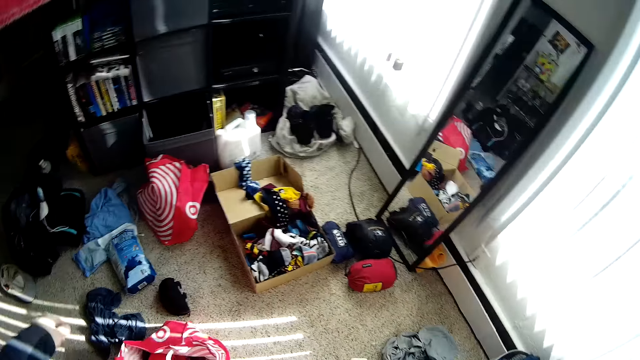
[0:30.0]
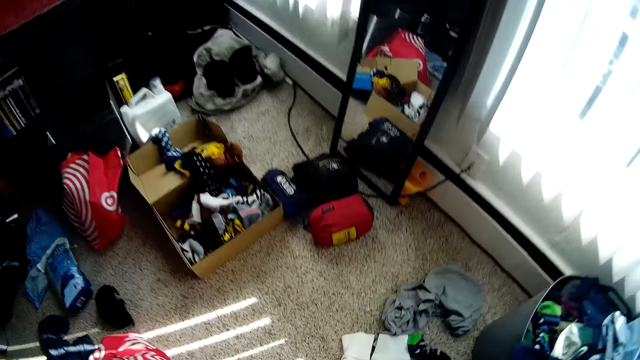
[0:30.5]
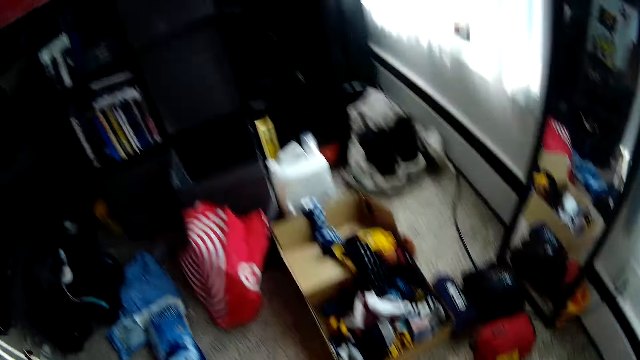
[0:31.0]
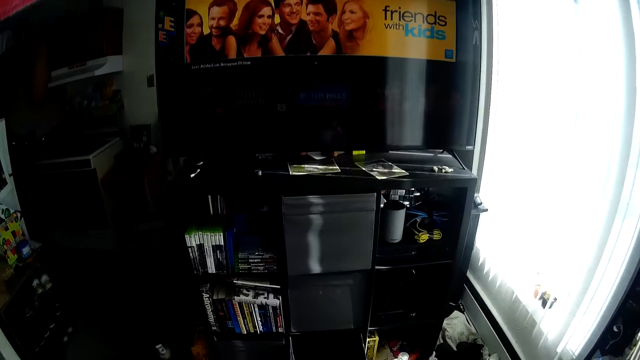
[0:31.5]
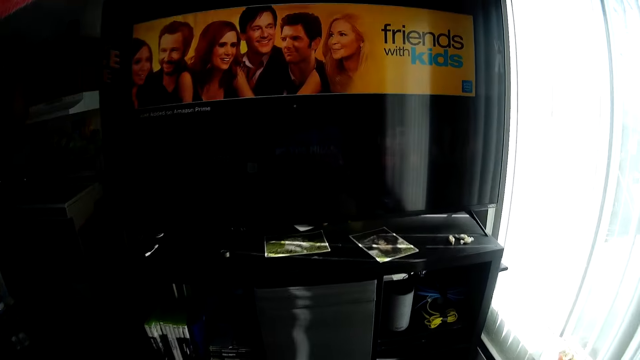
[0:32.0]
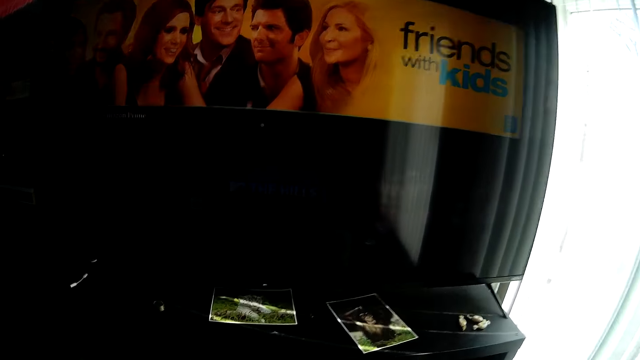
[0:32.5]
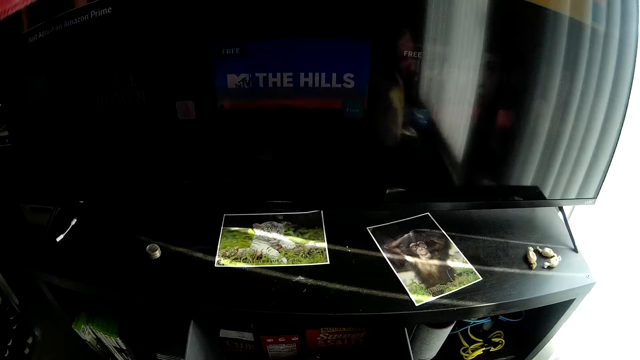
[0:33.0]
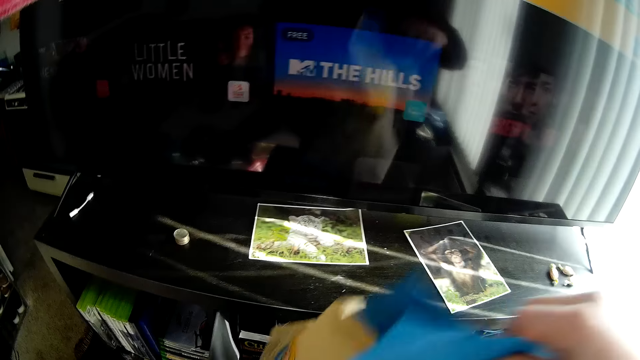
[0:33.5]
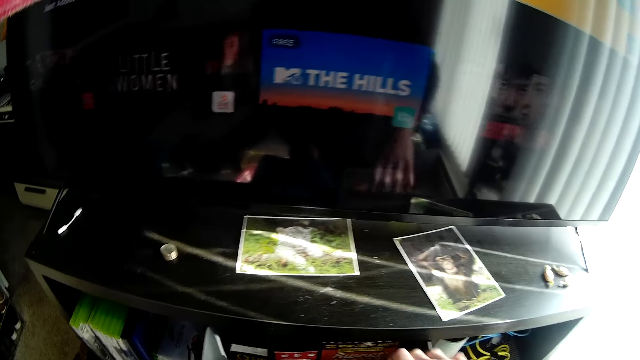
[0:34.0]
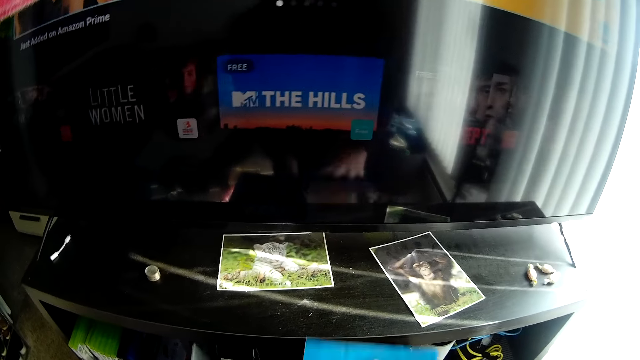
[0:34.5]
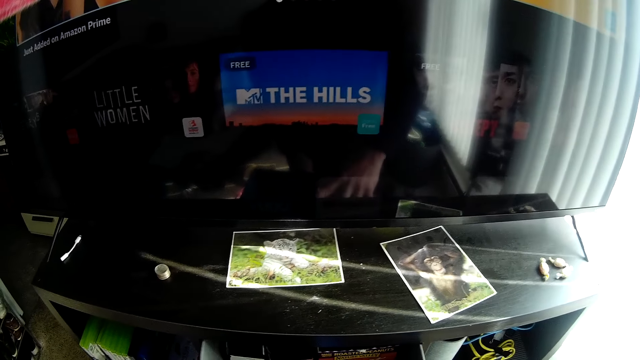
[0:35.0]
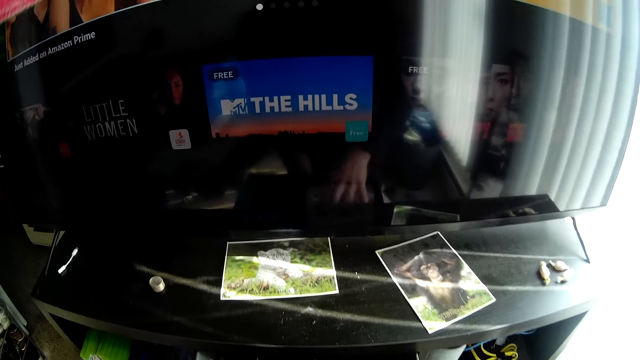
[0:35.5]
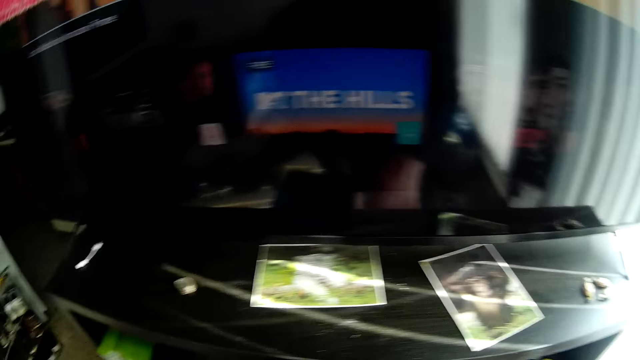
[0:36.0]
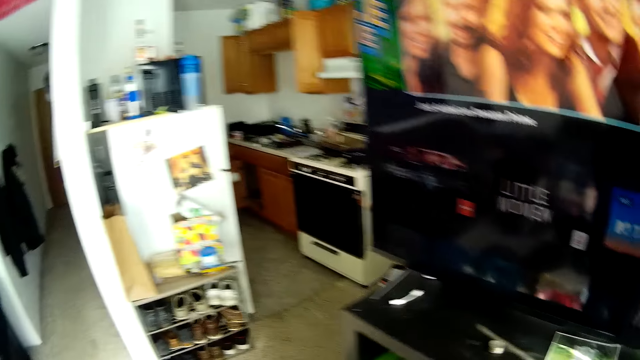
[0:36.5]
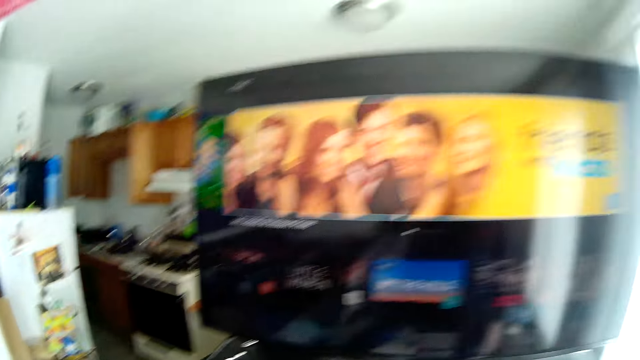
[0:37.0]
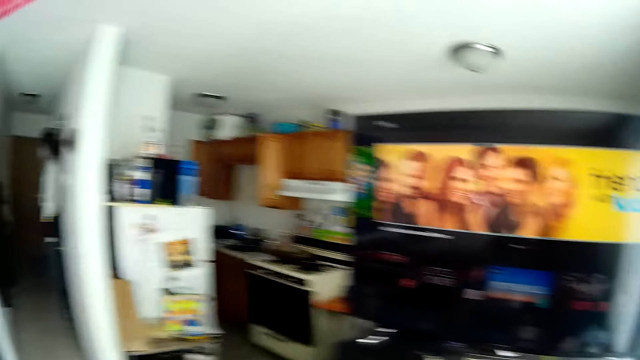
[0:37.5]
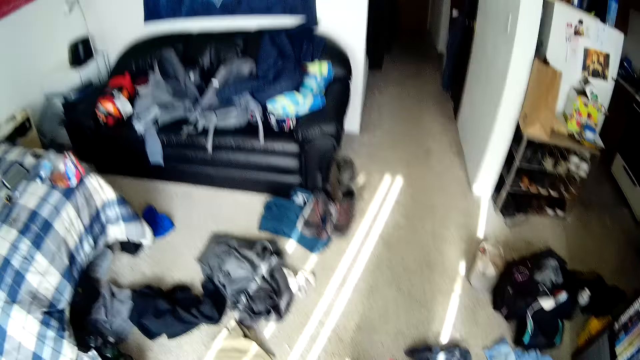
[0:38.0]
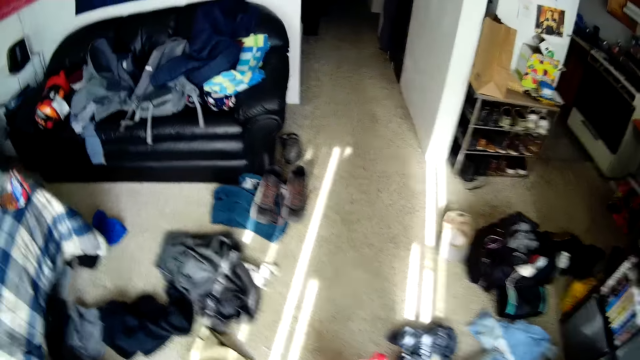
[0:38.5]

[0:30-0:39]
The camera wearer walks. They open a drawer. They put books on the drawer. They close the drawer.

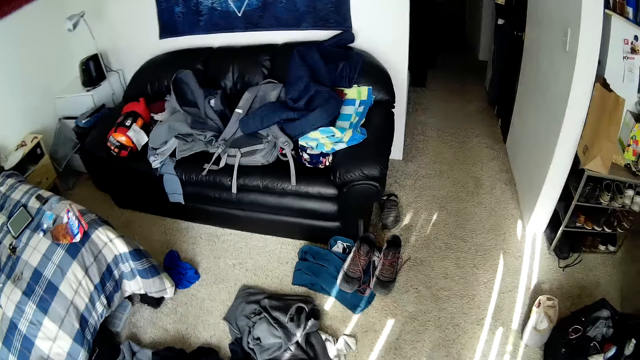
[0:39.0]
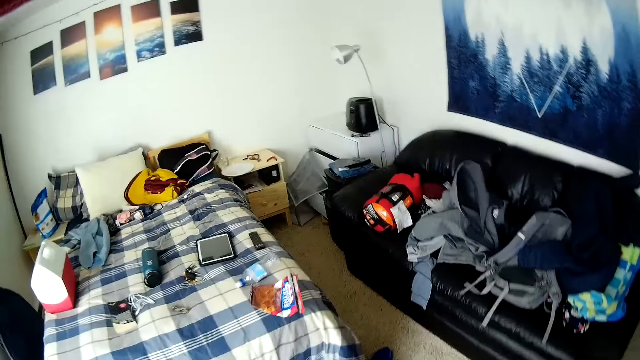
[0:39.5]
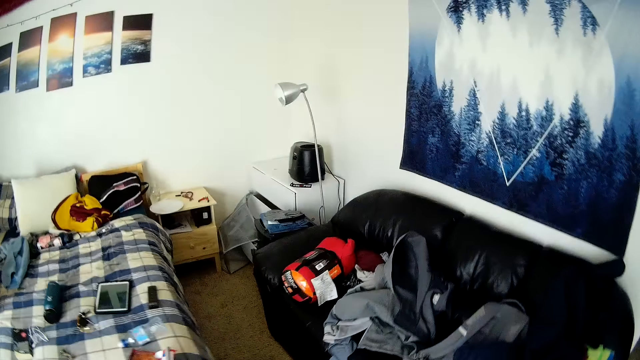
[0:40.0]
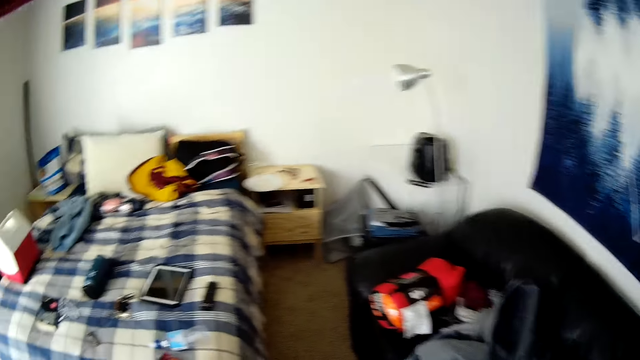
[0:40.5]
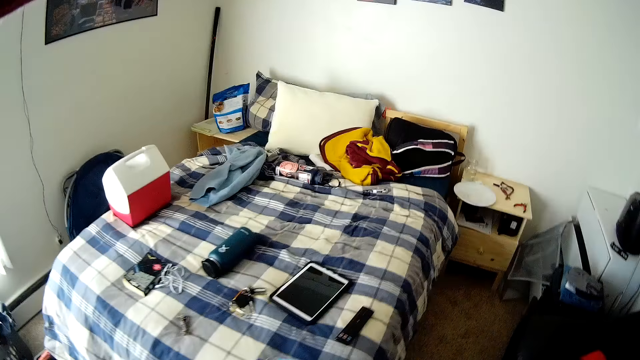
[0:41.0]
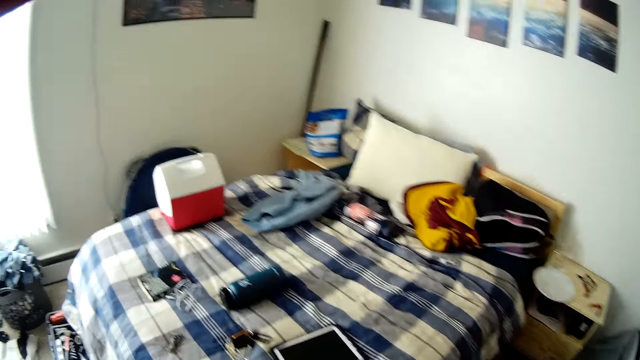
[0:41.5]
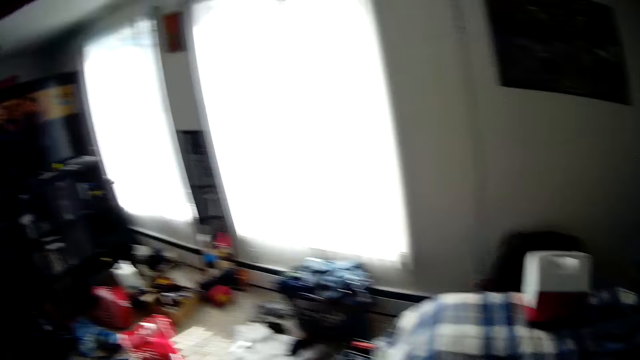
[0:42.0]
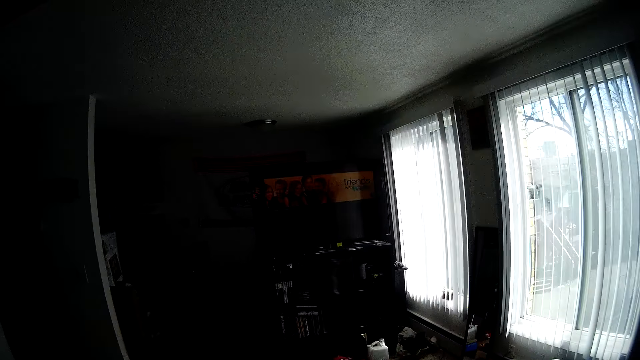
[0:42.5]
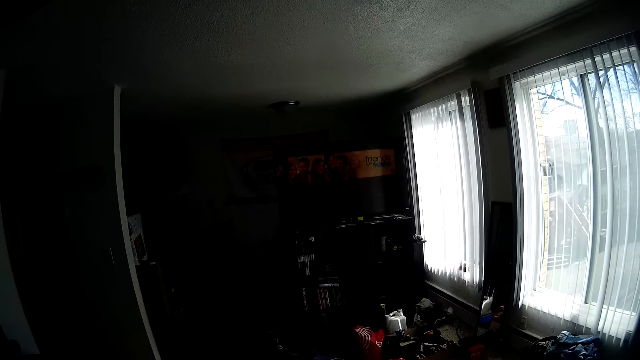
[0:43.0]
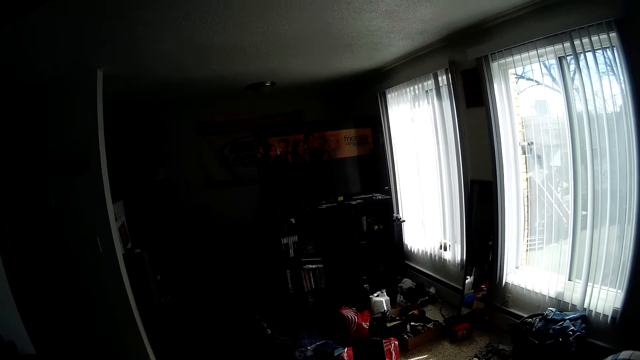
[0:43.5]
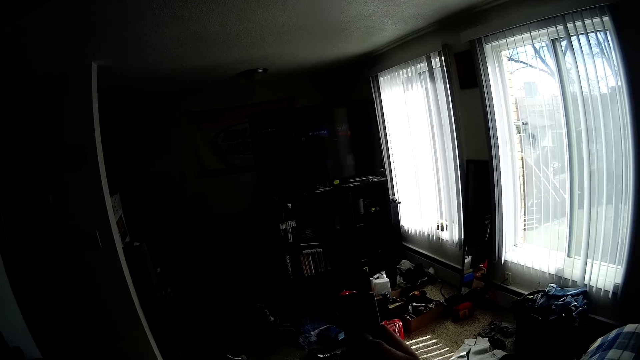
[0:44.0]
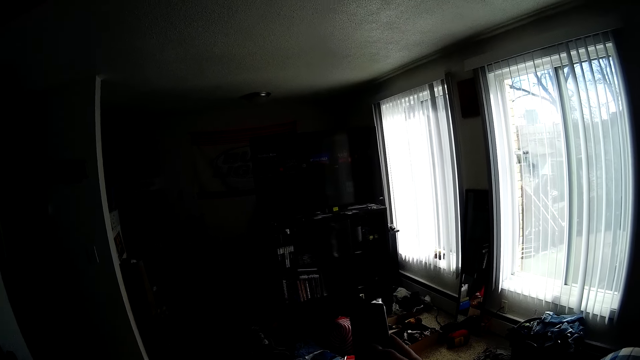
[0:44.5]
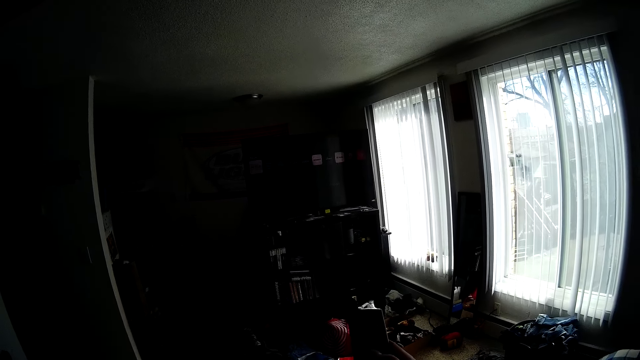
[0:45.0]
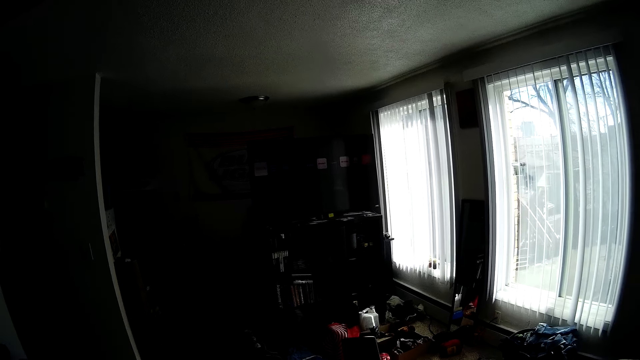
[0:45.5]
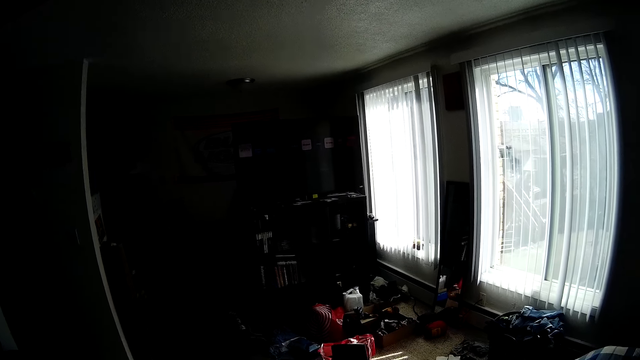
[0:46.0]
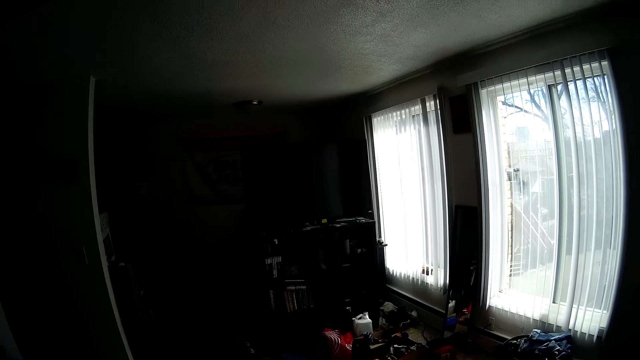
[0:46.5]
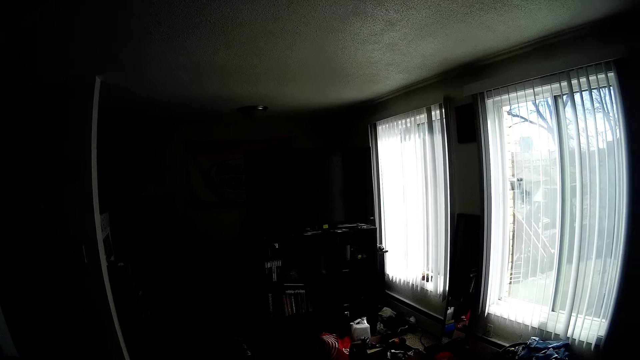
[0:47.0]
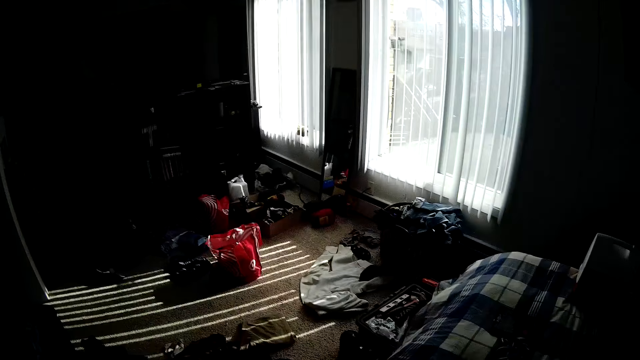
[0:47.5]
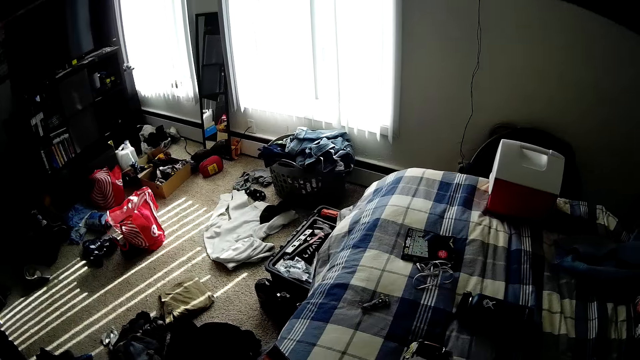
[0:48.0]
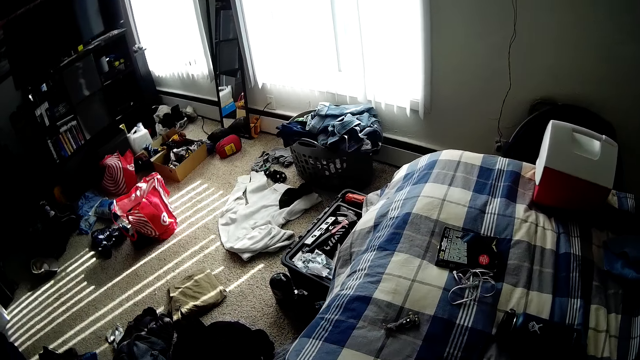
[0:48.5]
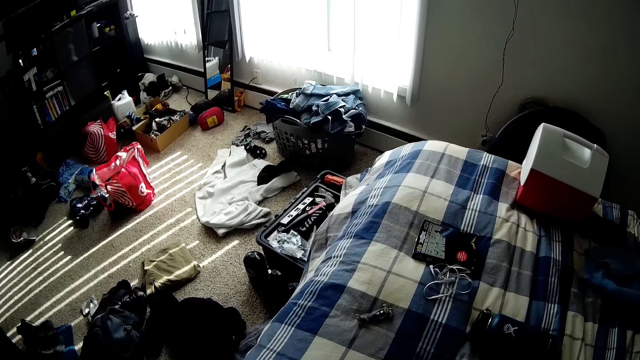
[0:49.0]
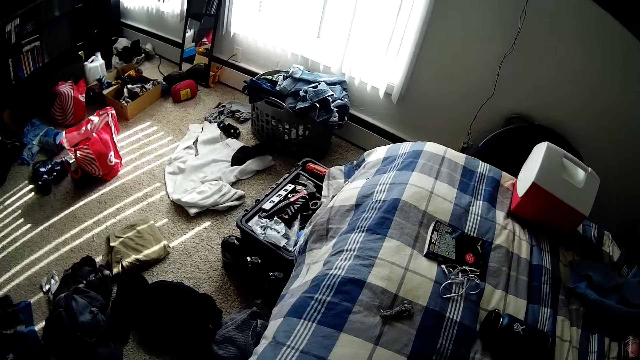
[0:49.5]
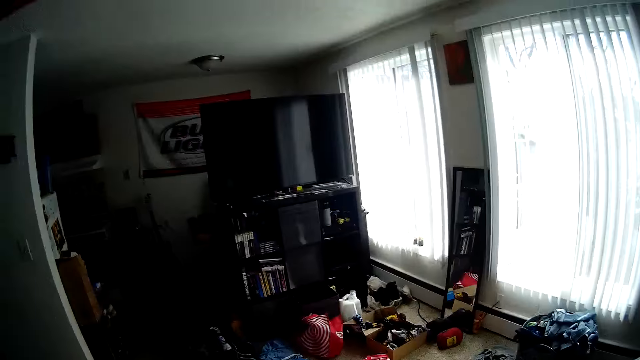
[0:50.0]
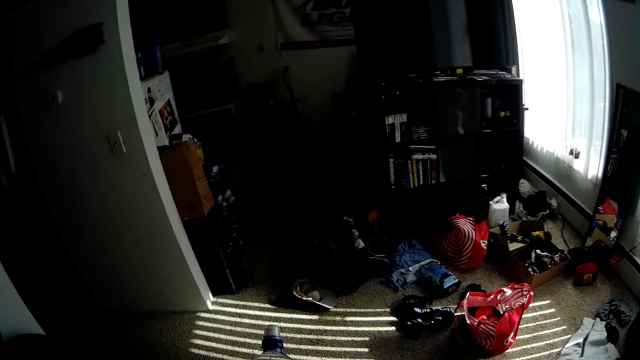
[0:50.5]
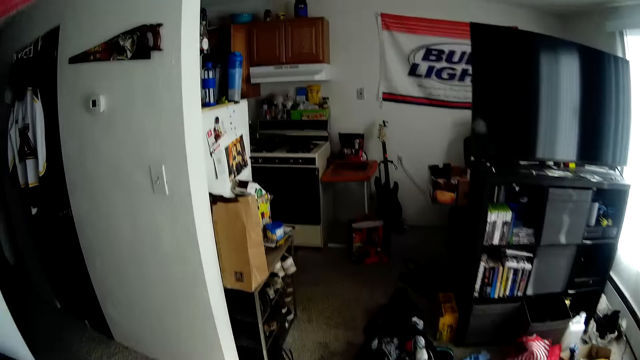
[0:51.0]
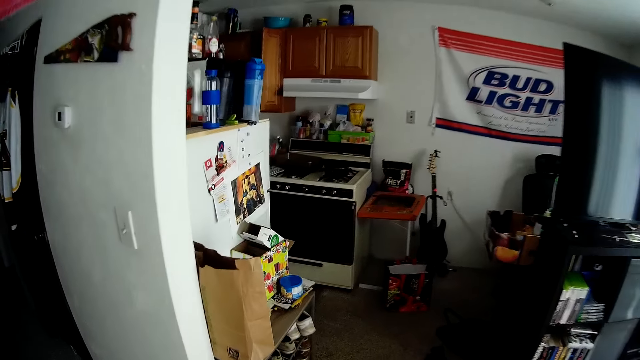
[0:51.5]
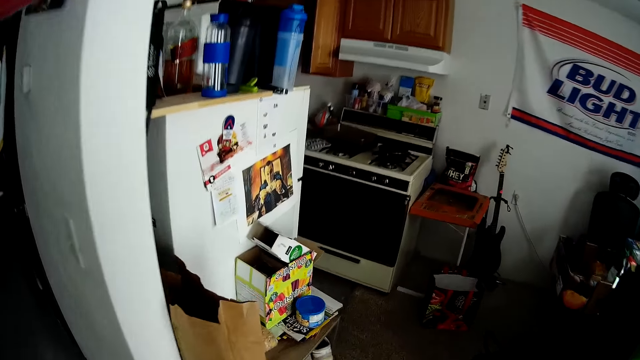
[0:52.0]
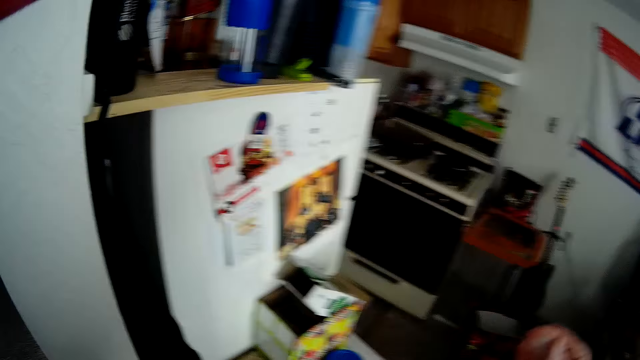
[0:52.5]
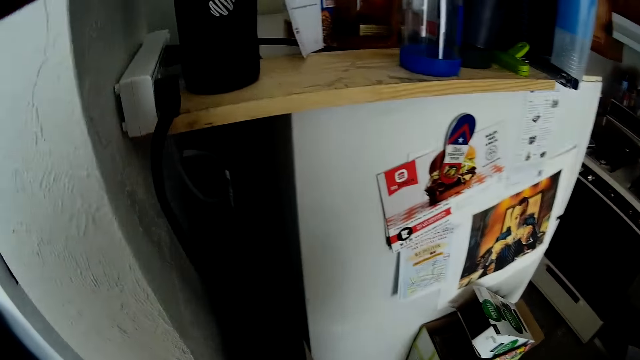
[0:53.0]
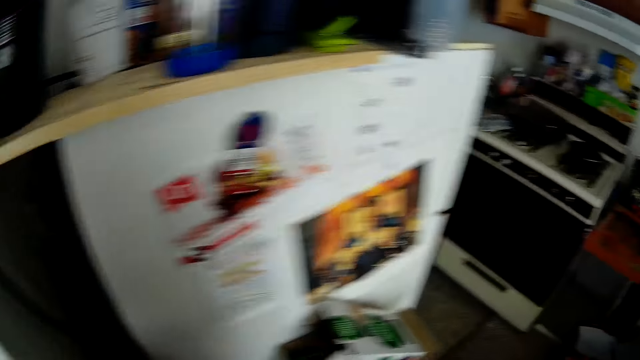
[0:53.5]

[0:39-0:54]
The camera wearer walks. They click on the phone. They put the phone down. They walk.
